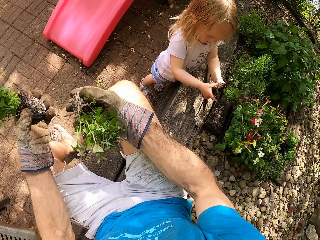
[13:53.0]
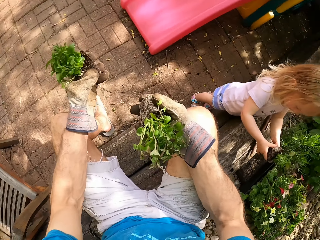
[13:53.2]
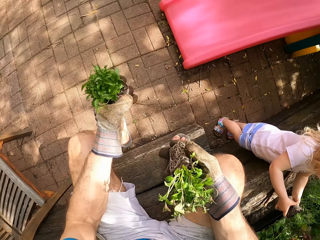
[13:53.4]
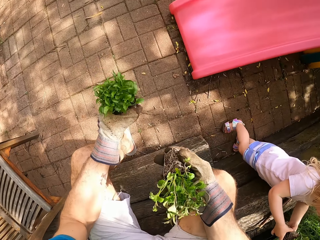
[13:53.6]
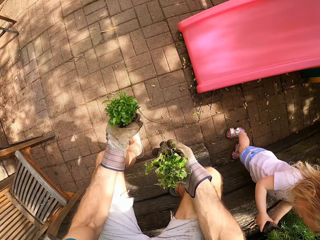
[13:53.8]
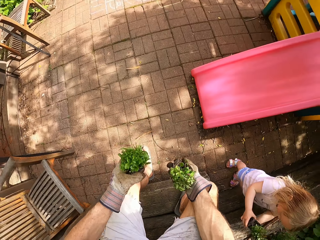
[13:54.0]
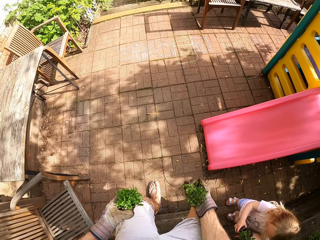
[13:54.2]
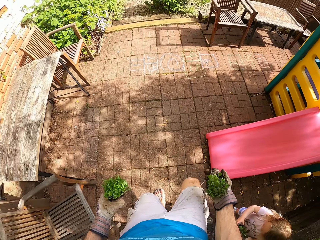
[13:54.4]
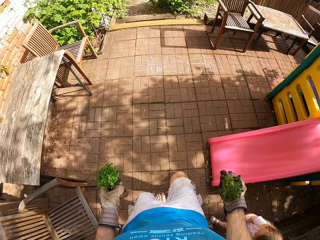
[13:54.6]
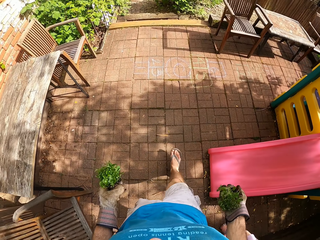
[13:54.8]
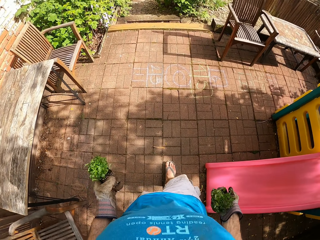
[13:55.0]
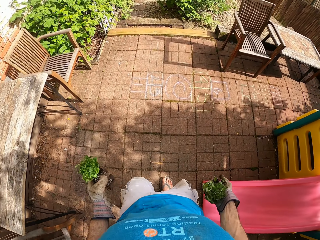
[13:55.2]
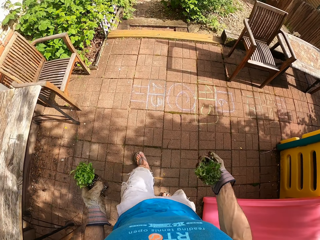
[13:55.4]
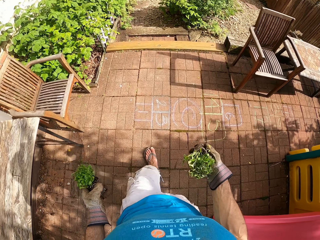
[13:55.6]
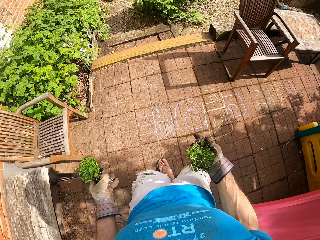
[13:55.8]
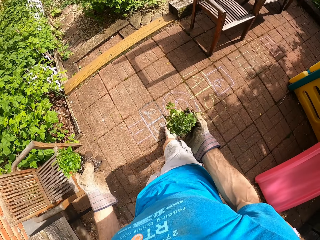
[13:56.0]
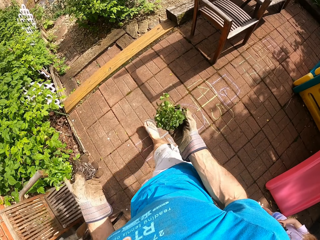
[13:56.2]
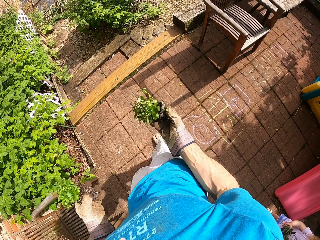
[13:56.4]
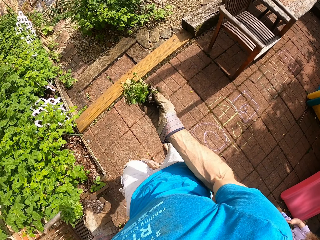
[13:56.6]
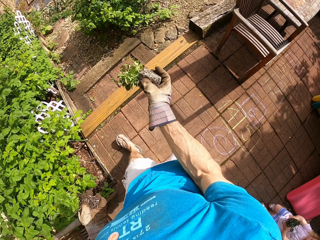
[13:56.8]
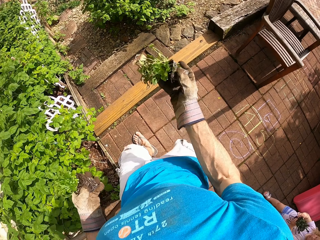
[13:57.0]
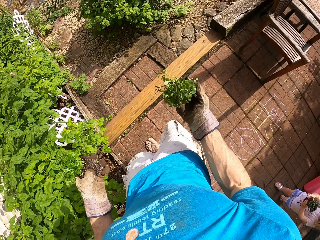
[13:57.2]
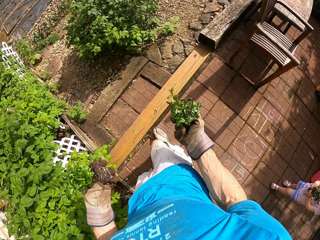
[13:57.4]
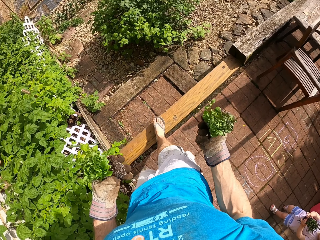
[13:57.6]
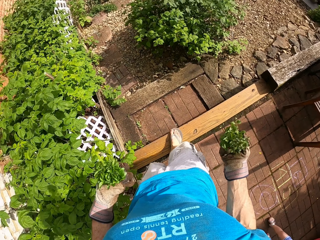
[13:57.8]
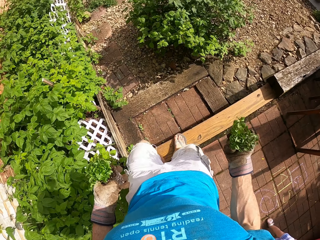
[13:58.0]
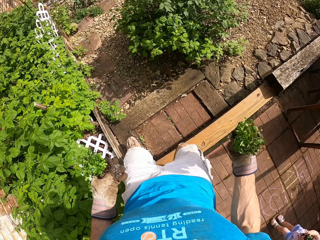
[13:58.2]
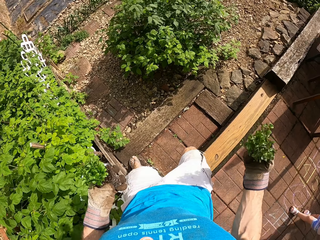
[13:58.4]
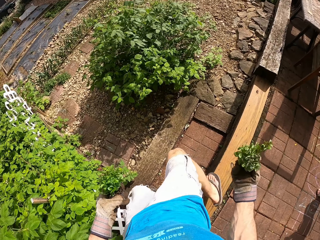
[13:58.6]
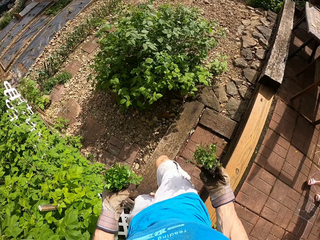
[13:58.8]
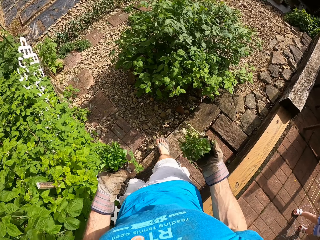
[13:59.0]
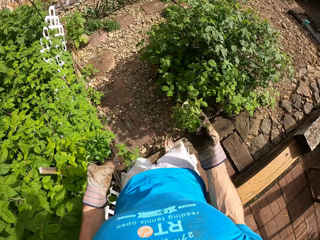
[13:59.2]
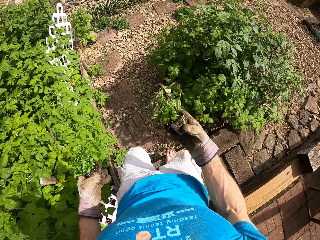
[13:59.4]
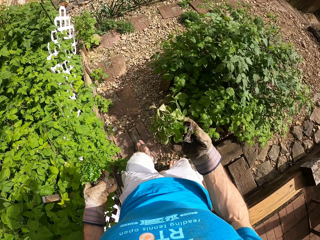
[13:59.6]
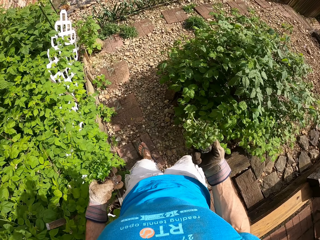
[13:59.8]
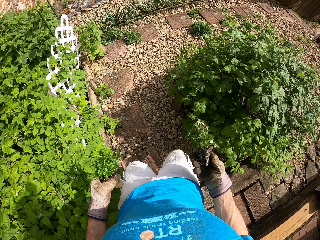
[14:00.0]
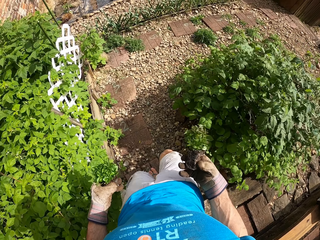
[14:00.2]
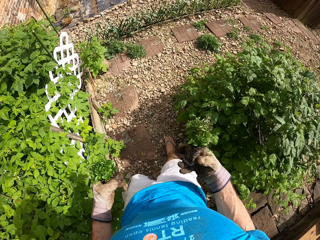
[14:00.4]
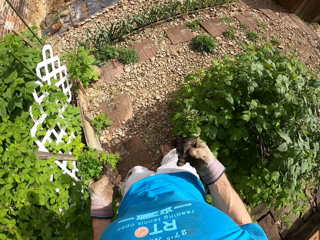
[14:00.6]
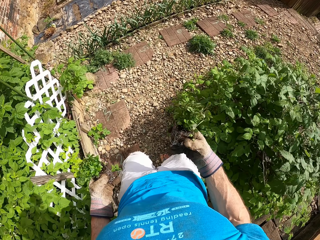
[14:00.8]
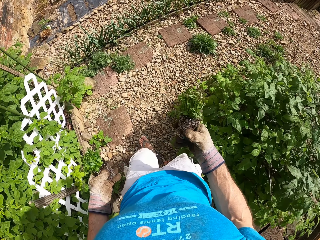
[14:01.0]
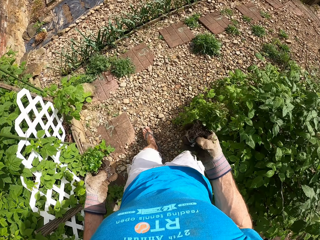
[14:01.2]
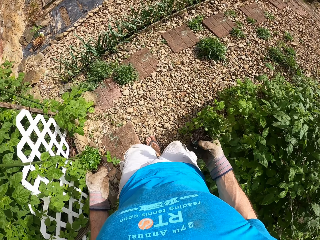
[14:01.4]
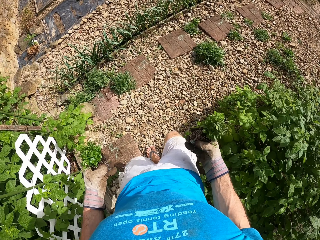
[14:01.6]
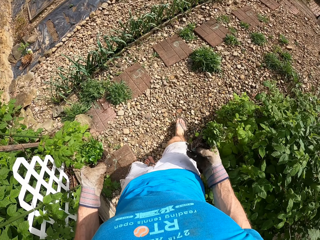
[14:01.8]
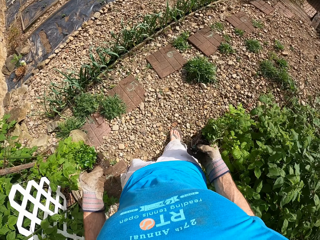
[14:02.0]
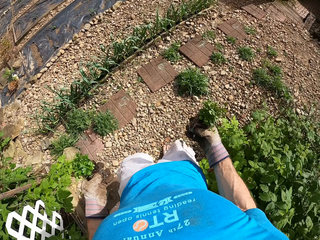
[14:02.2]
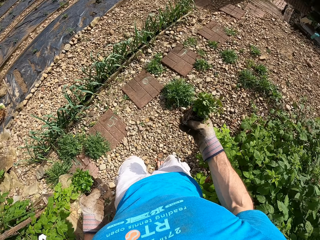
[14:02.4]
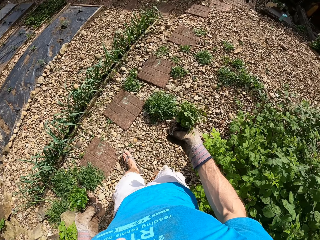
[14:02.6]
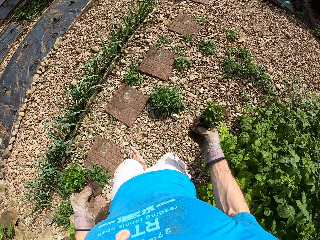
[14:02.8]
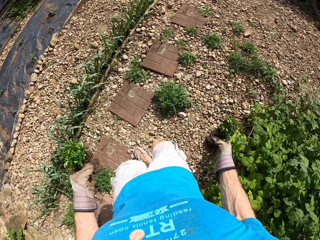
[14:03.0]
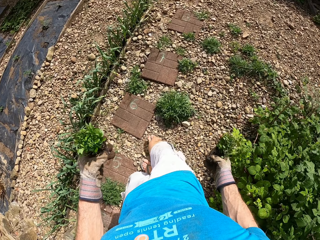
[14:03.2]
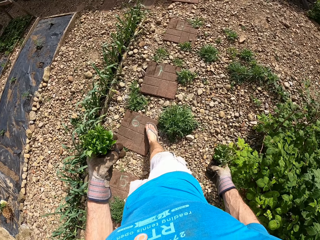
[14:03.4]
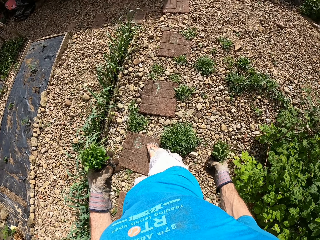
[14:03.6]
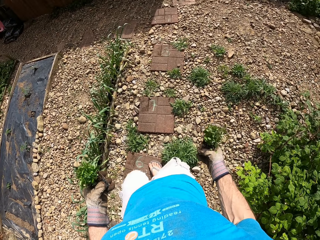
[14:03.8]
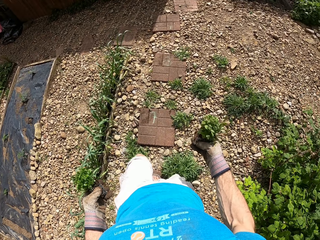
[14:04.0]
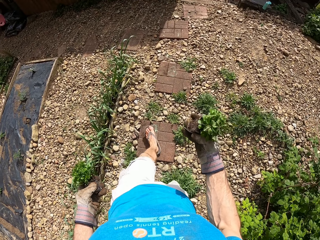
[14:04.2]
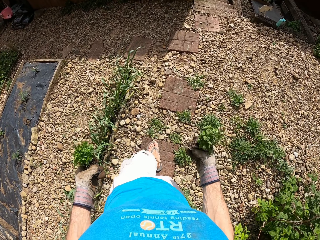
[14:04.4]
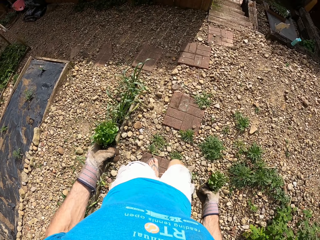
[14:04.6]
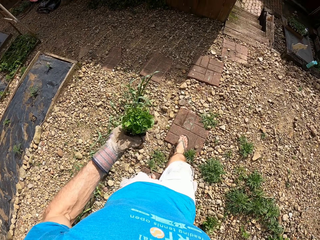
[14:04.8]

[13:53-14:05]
The camera wearer picks a plant. They walk around a garden. They stand. They look at the plant. They walk down the stairs. They walk around the garden.

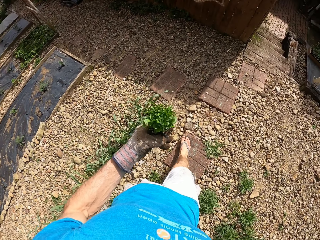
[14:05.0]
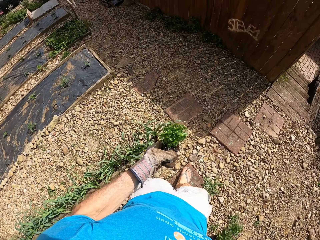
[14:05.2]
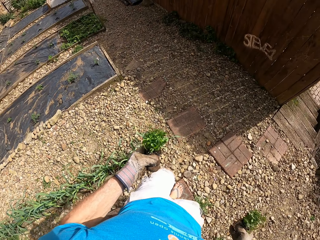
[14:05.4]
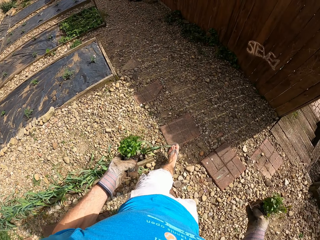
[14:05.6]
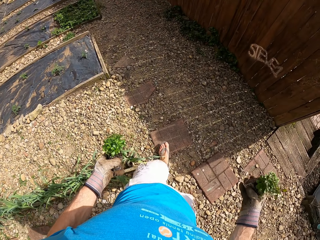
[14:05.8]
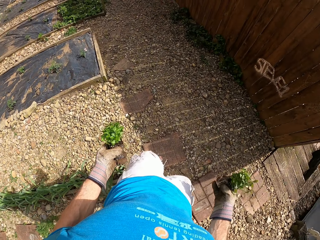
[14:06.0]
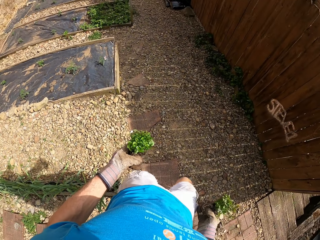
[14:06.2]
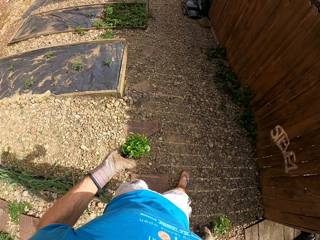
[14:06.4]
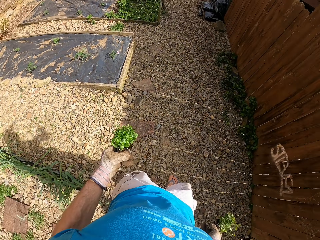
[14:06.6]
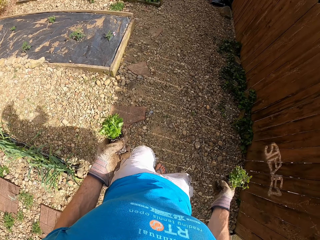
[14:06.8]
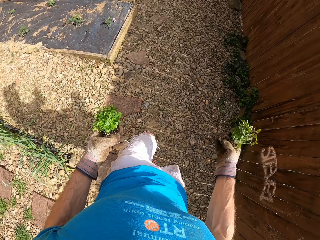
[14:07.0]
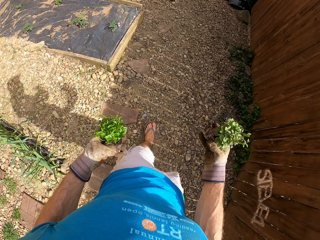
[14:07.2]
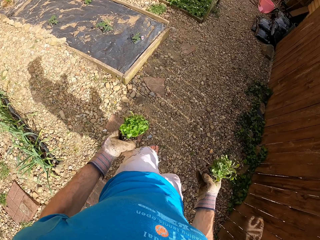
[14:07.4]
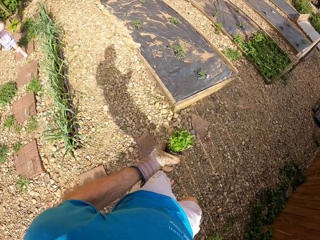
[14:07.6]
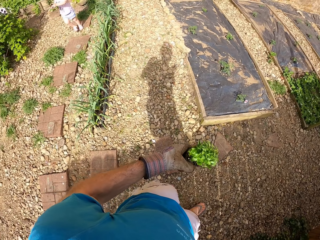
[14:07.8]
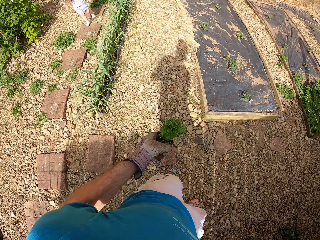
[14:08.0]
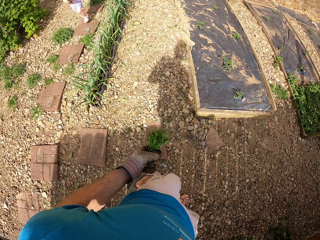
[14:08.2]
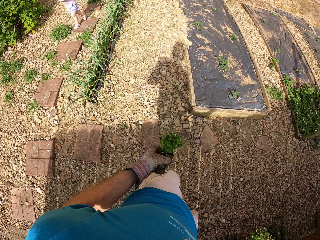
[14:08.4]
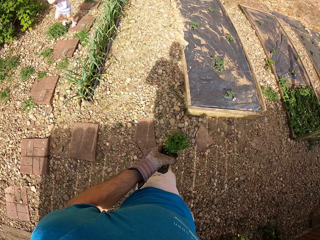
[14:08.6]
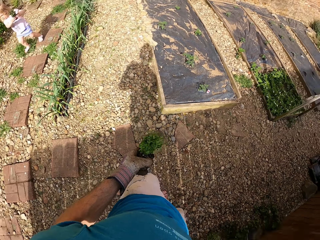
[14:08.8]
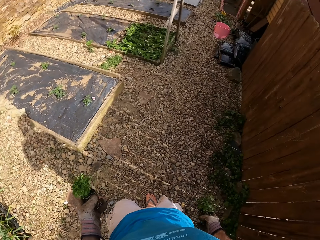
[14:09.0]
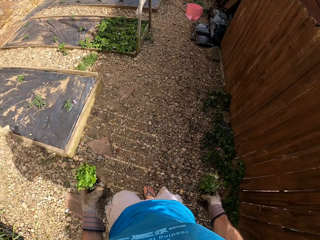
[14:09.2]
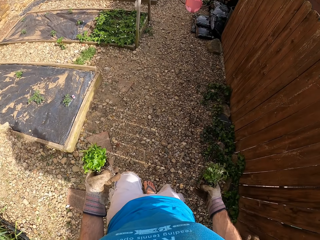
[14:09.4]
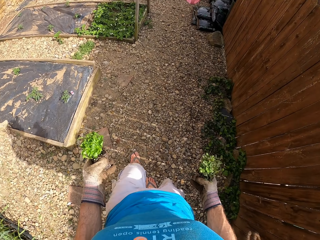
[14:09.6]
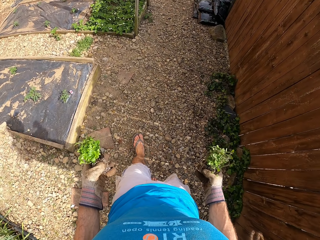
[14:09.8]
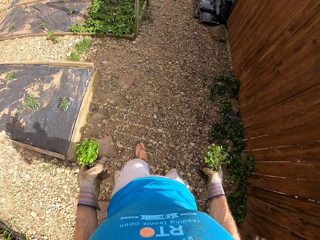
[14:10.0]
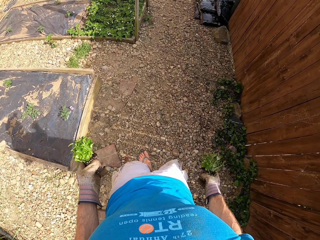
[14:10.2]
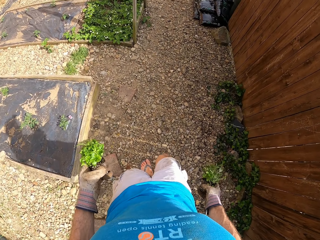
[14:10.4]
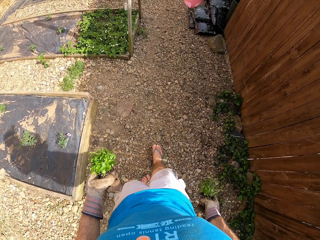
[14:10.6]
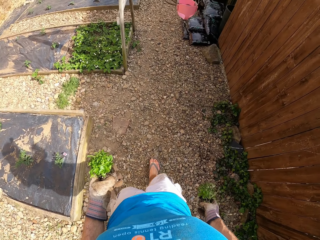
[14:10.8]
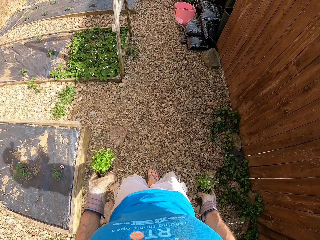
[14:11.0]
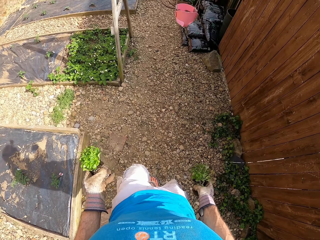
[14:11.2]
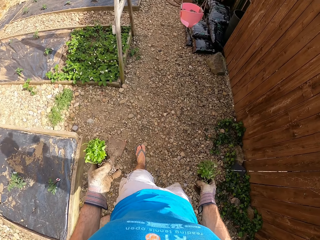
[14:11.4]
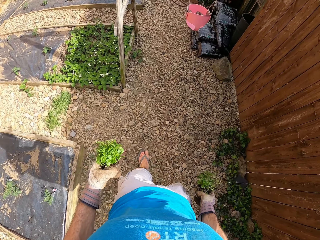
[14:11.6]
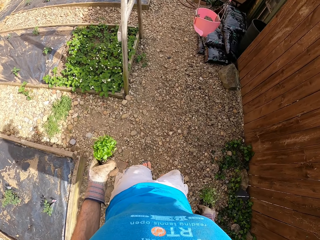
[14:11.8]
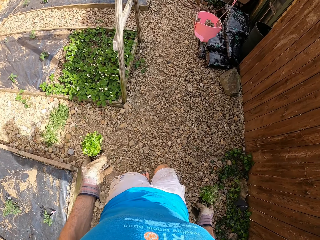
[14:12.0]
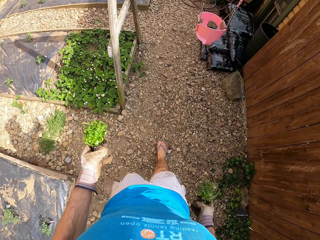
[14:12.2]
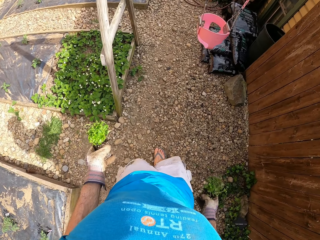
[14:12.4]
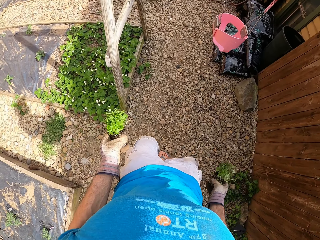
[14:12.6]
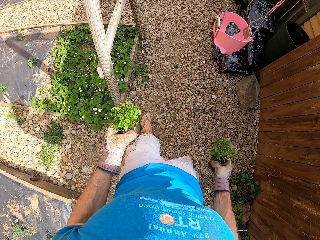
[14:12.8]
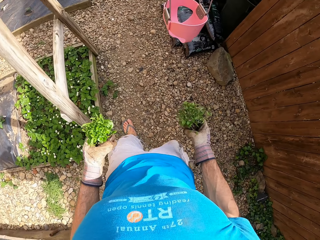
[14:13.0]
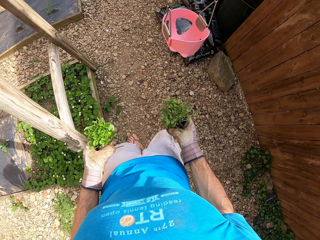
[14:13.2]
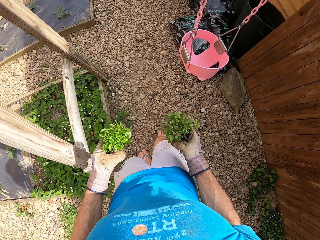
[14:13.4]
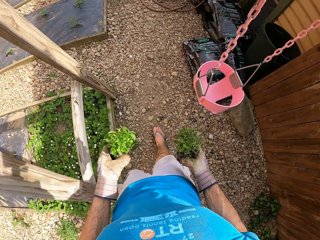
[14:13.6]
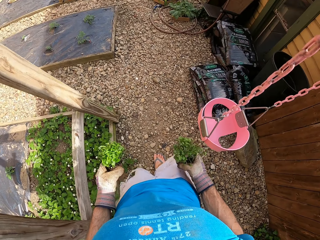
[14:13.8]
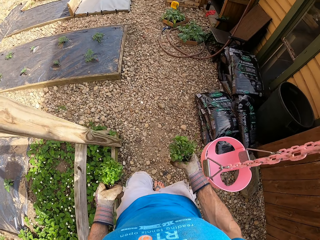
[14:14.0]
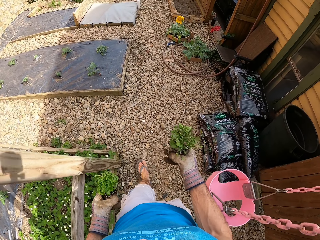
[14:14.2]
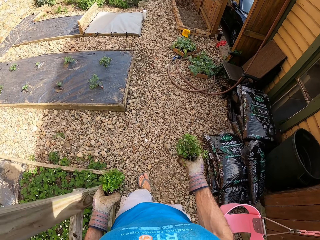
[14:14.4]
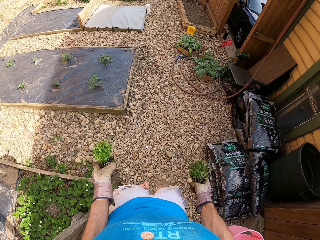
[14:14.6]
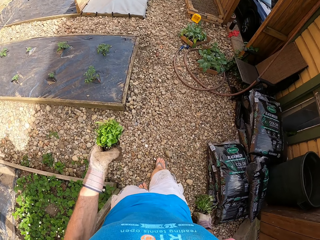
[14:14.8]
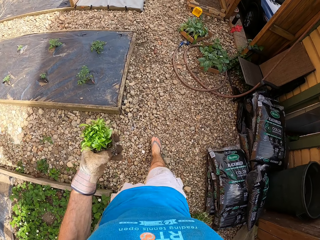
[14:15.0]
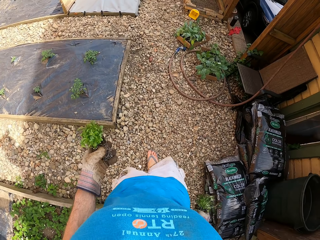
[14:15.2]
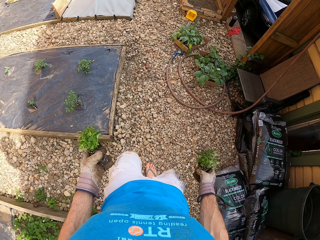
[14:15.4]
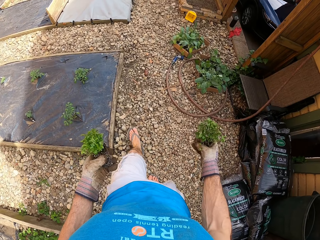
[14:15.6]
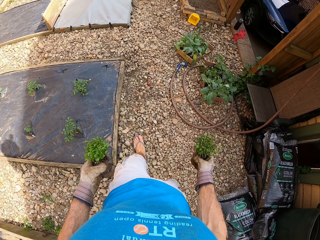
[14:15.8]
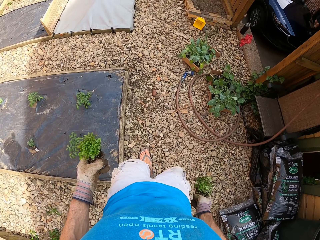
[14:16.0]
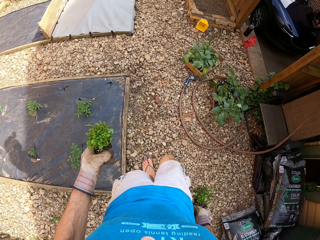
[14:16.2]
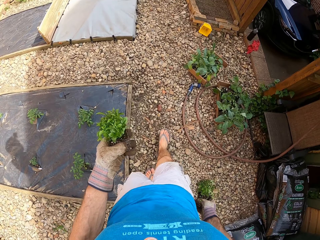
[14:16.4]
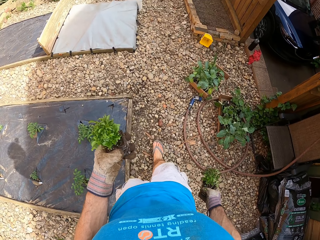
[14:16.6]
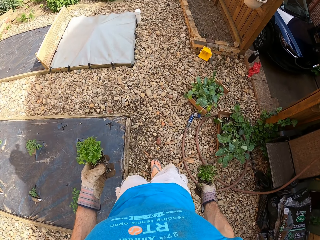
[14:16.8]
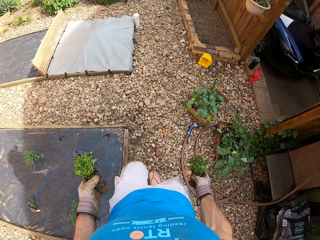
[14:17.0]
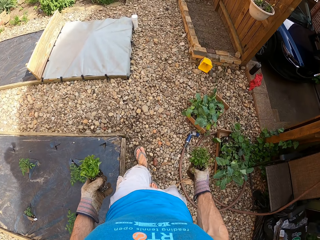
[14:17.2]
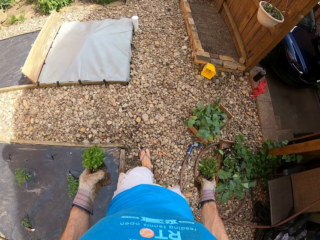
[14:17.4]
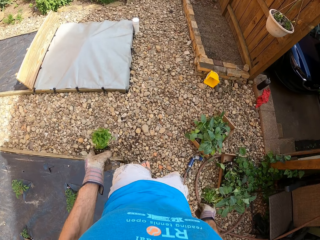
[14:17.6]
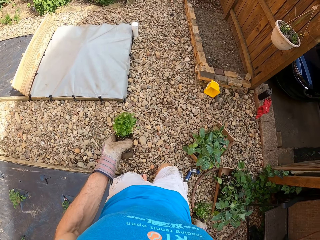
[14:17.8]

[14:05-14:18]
The camera wearer looks around a garden. They walk around the garden.
